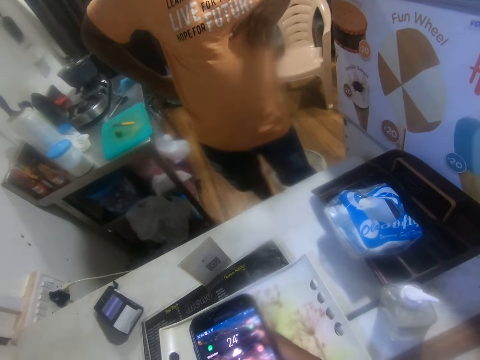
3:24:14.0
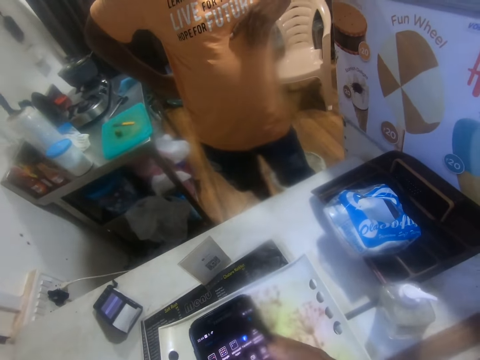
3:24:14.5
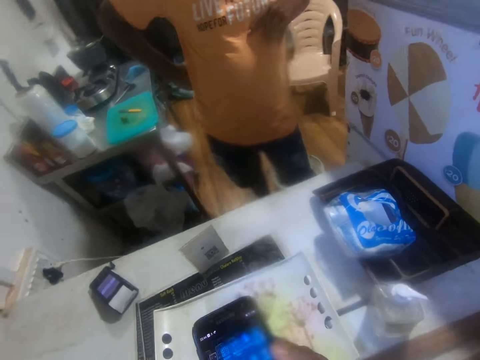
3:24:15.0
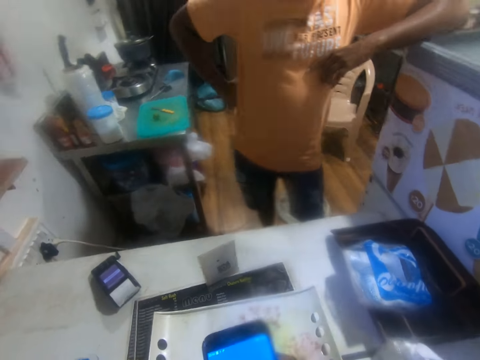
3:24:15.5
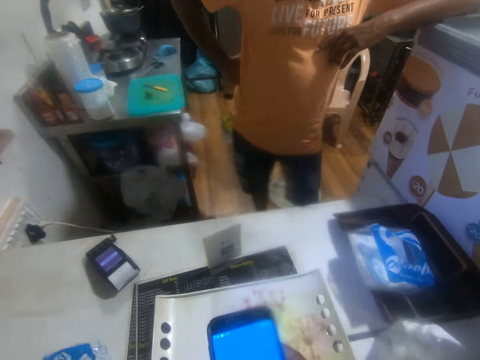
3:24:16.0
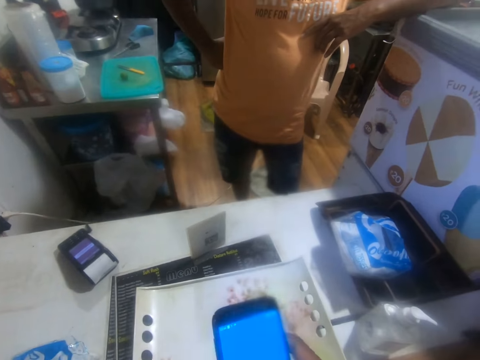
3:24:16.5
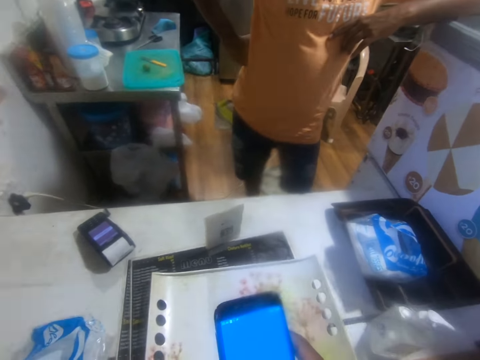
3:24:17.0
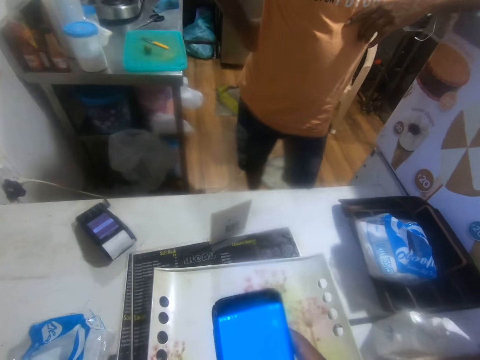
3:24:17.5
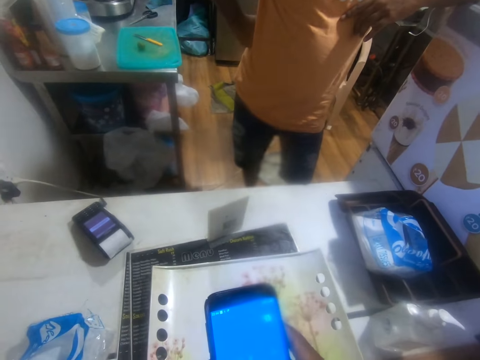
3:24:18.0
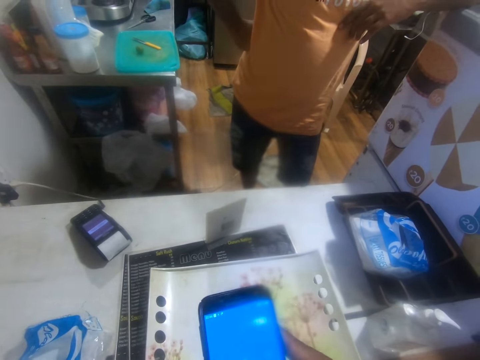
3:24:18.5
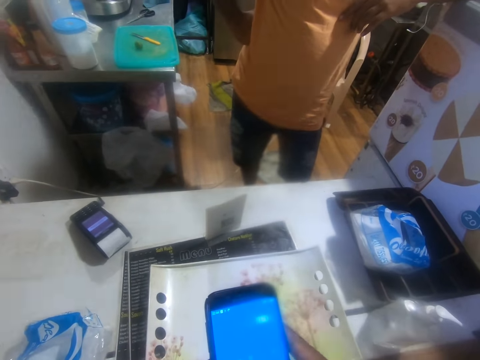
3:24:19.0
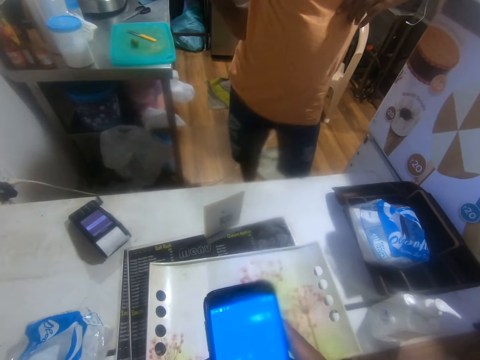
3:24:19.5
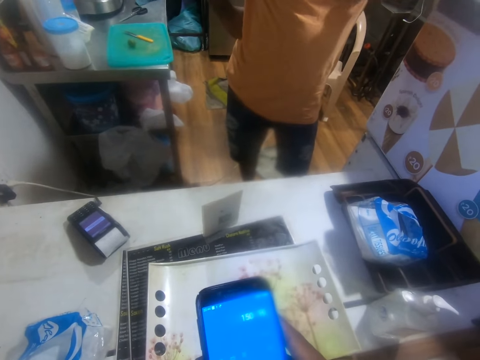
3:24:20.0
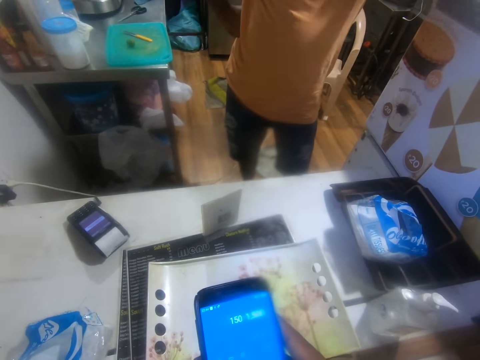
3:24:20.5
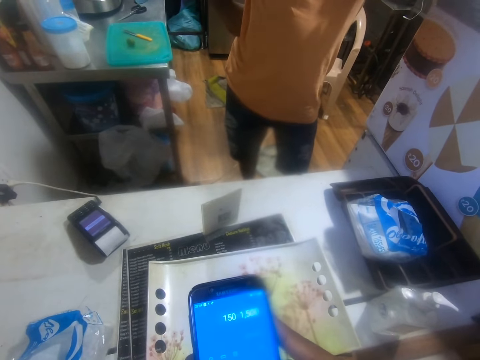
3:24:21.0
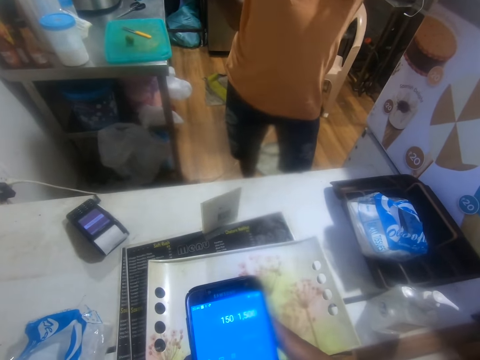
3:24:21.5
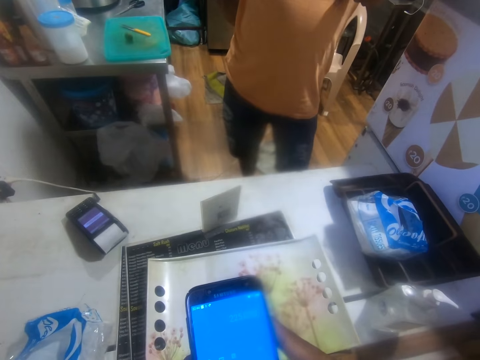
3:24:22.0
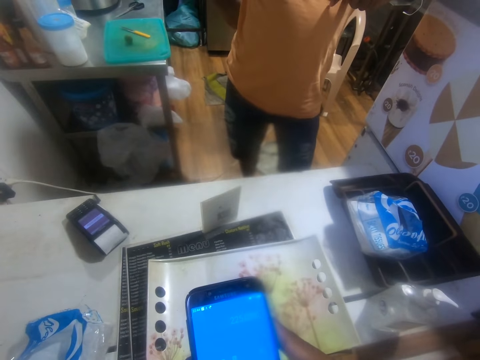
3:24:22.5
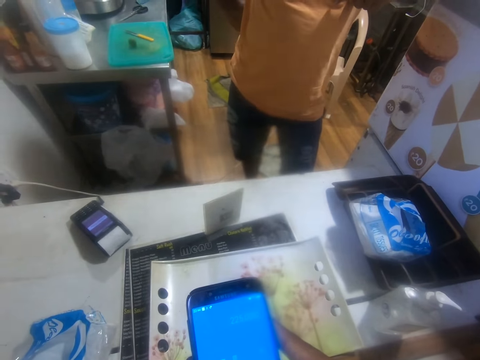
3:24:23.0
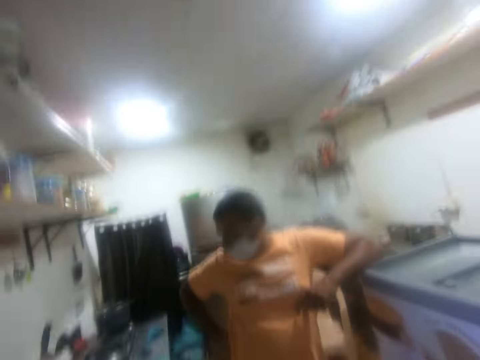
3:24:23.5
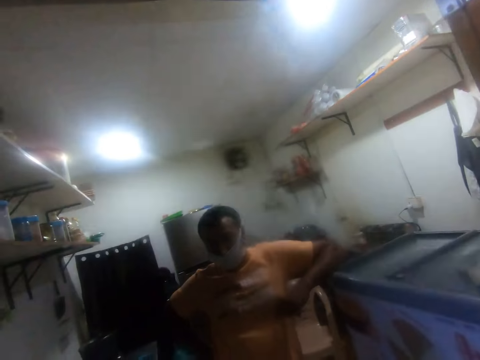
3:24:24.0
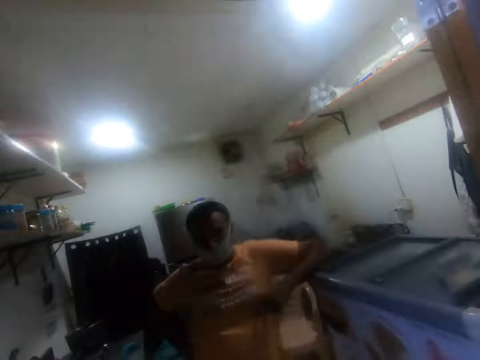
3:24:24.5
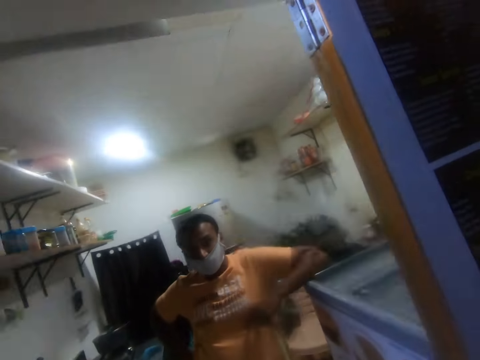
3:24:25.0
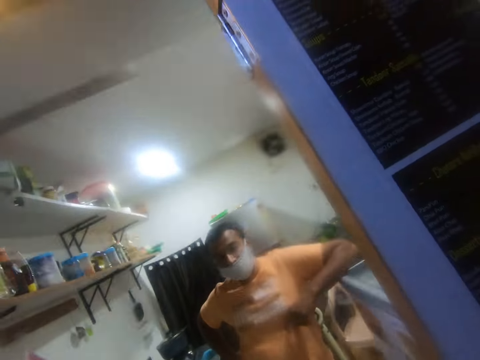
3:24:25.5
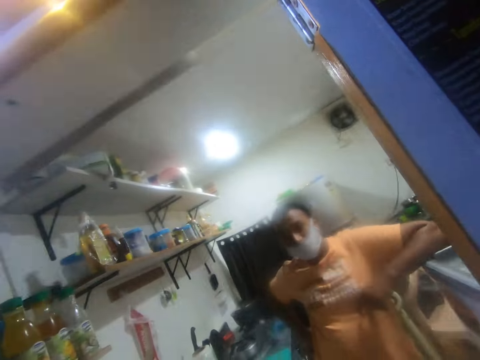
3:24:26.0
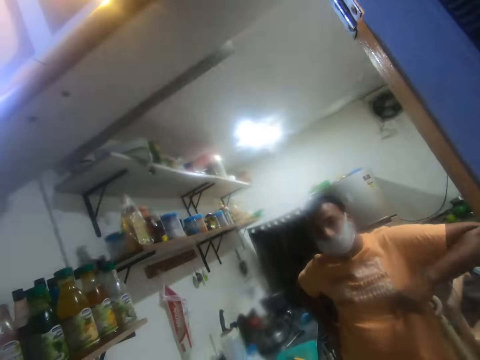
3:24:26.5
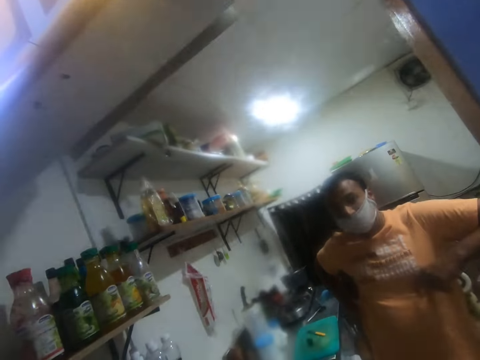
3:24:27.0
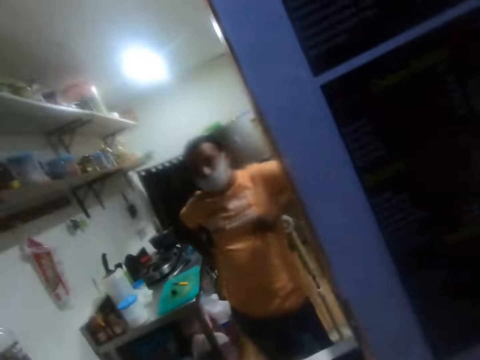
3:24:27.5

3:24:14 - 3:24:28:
The camera wearer dialogues with a person.

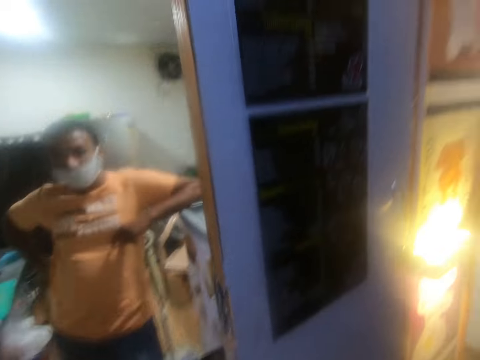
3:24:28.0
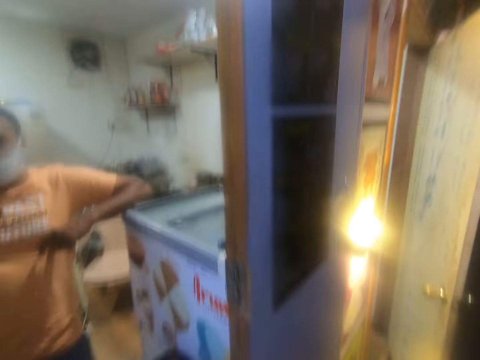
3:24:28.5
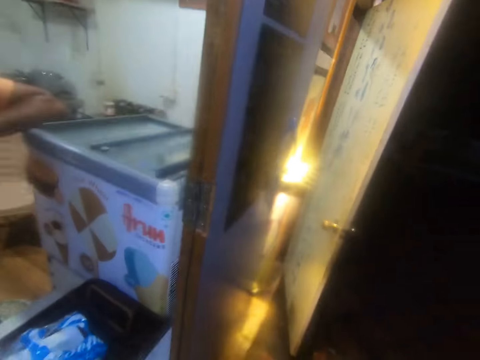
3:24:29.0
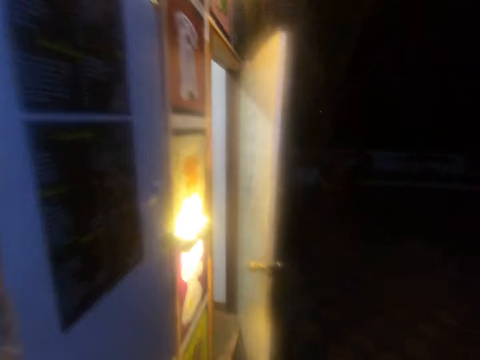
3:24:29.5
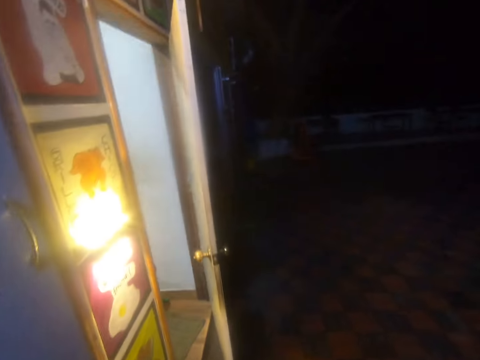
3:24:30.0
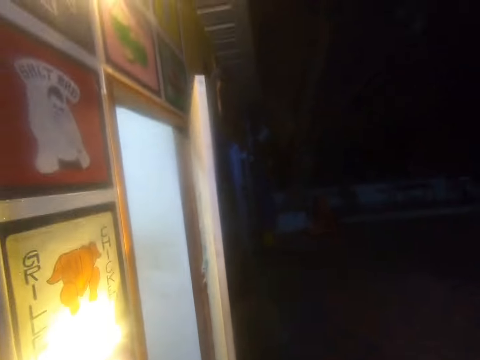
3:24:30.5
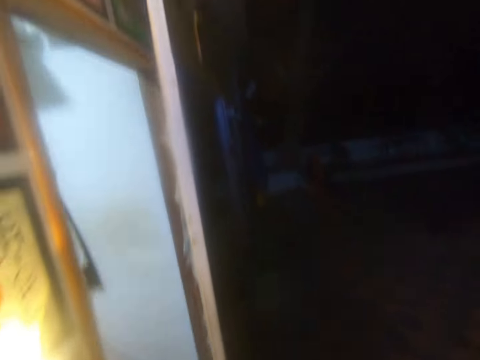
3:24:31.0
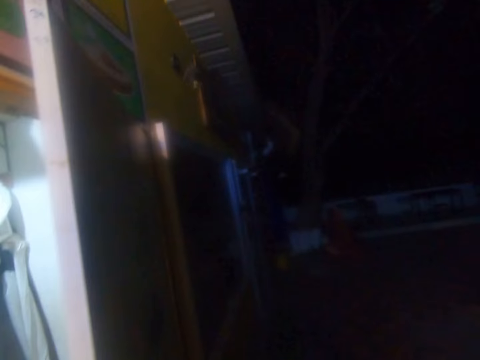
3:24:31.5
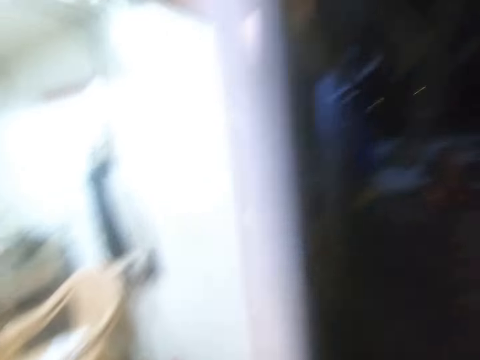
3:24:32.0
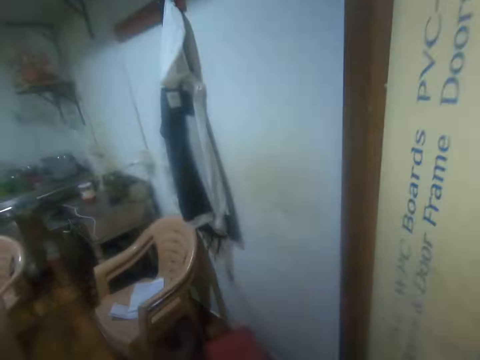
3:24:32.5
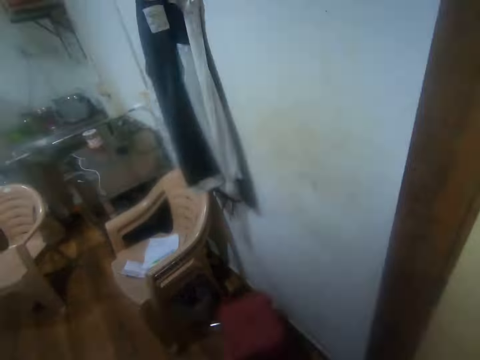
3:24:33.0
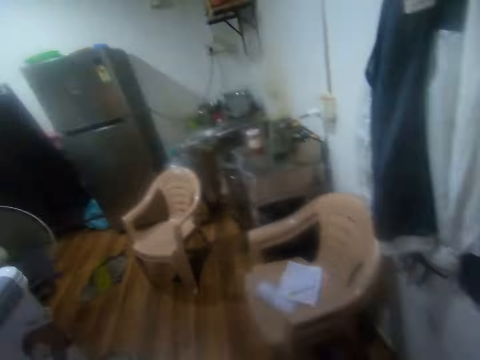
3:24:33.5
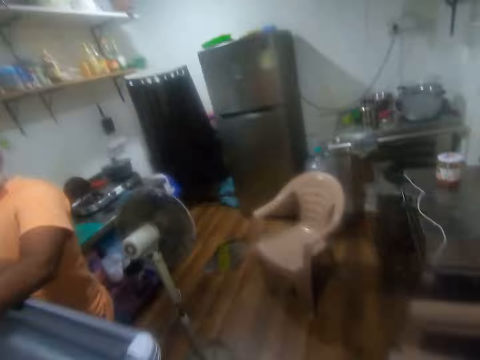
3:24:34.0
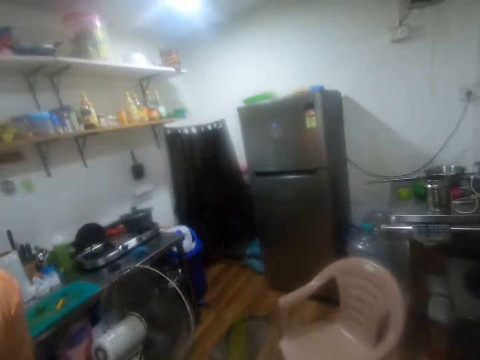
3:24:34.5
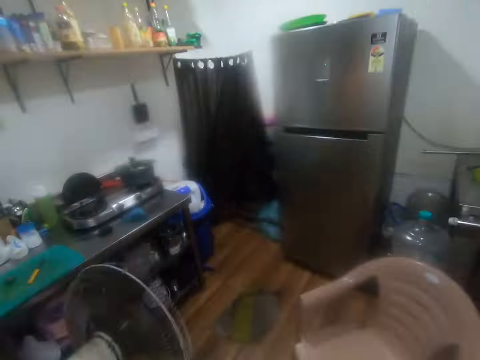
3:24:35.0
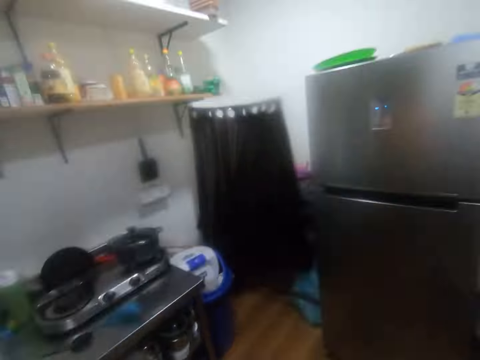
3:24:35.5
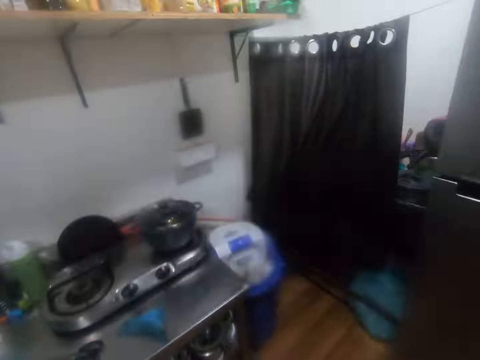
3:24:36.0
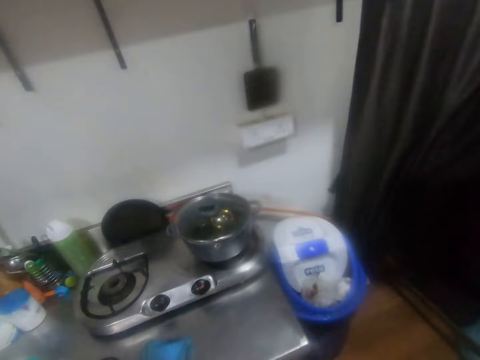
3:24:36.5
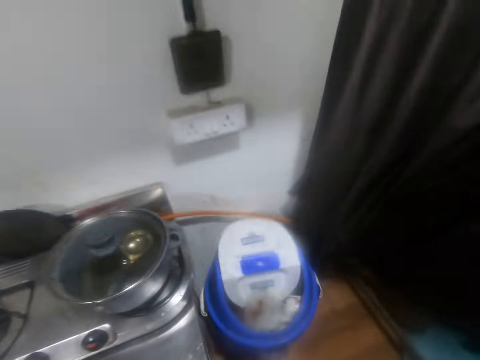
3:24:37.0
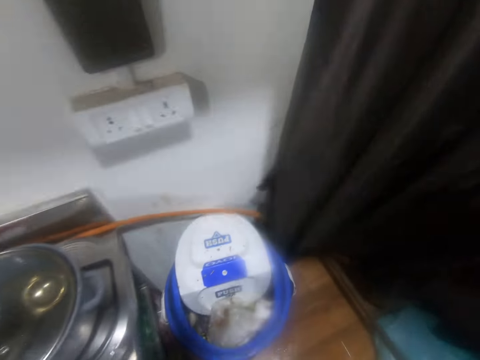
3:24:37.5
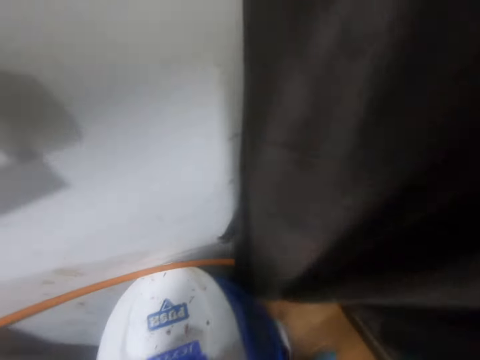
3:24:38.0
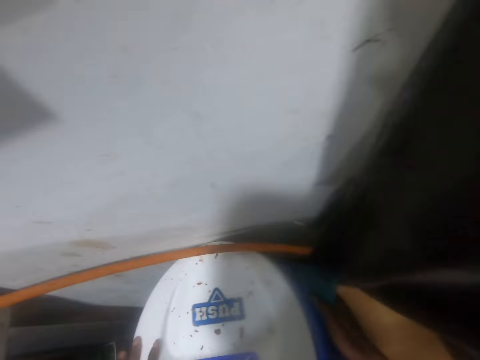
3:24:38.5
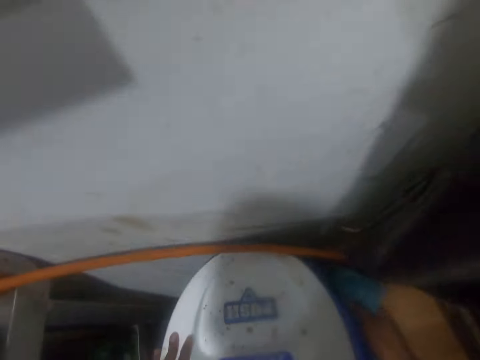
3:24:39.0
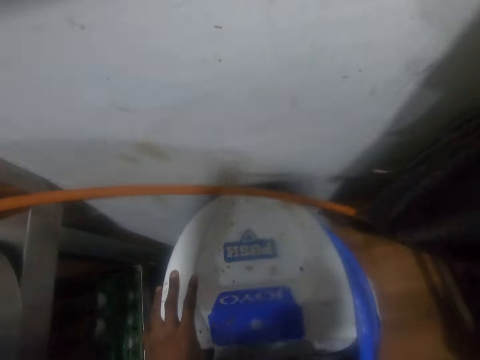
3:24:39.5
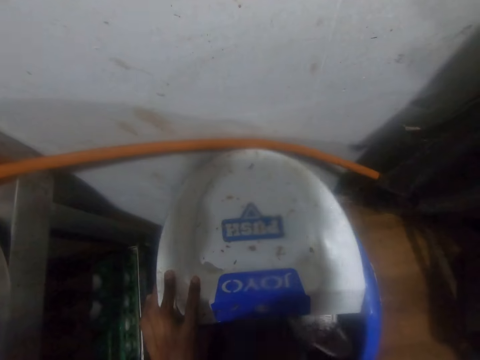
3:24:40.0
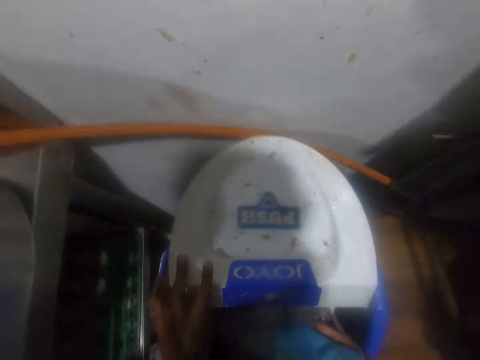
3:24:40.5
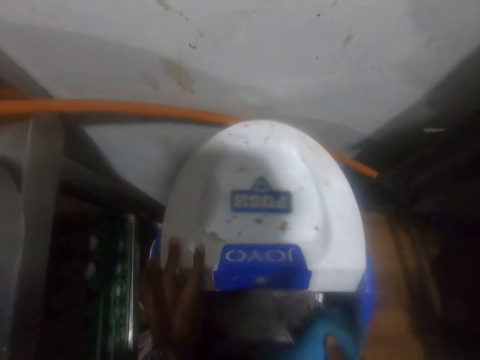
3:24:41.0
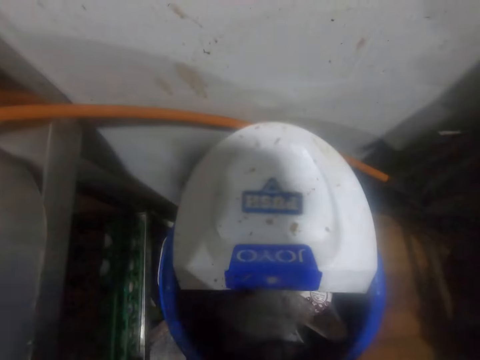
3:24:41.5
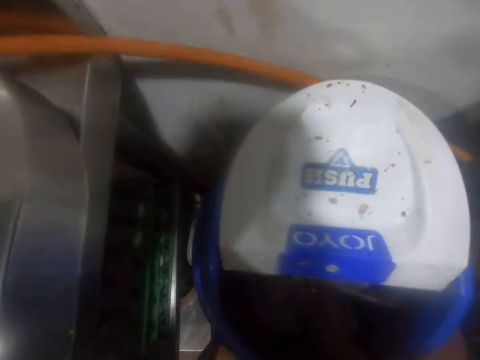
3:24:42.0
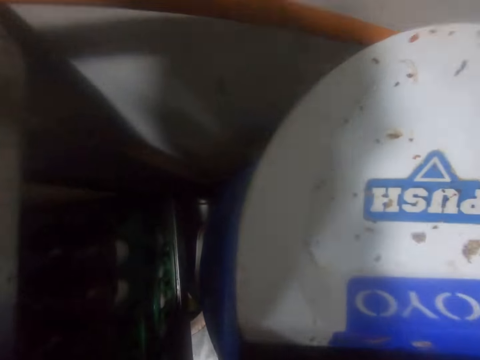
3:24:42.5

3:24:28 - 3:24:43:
The camera wearer walks on the floor. He opens a door with his right hand. He enters the kitchen. He walks on the floor. He pulls a towel from a dustbin with his right hand. He presses the trash in the trash can. He cleans the dustbin with the towel in his right hand.
